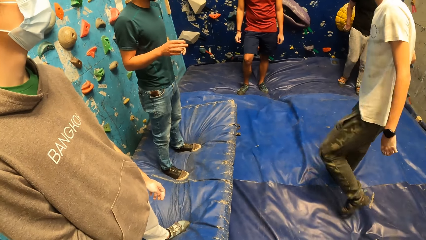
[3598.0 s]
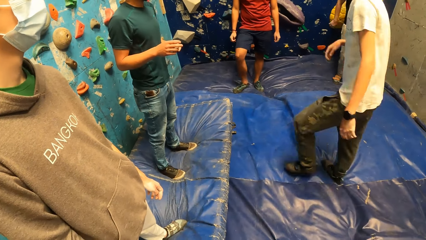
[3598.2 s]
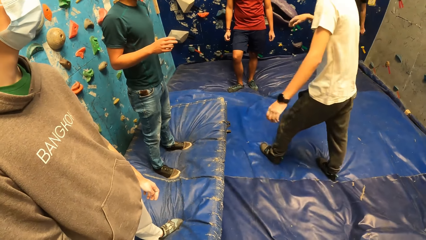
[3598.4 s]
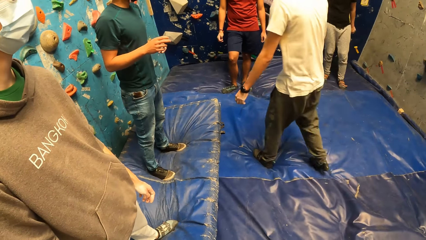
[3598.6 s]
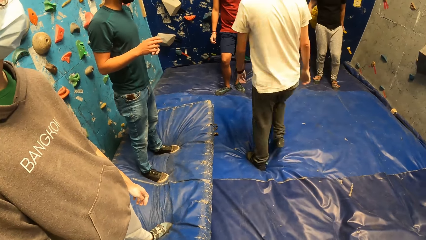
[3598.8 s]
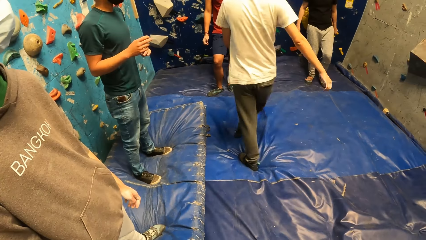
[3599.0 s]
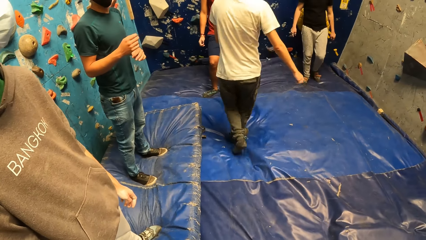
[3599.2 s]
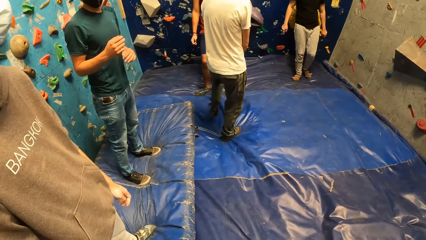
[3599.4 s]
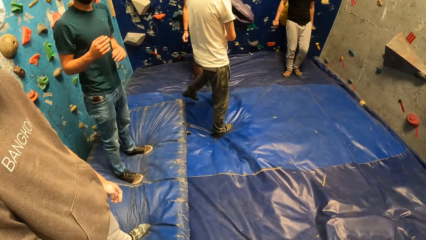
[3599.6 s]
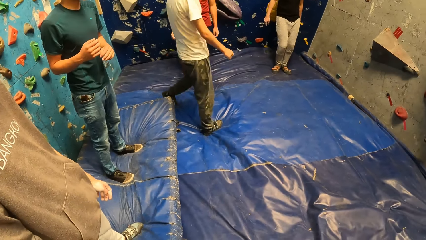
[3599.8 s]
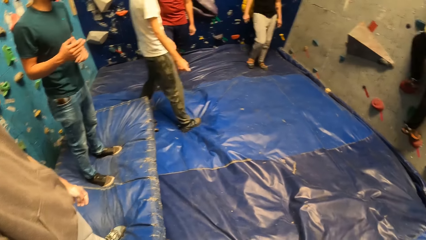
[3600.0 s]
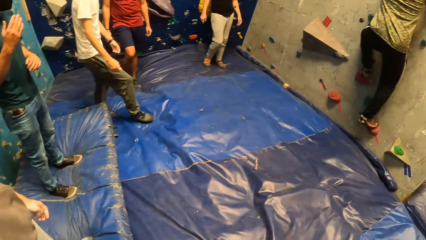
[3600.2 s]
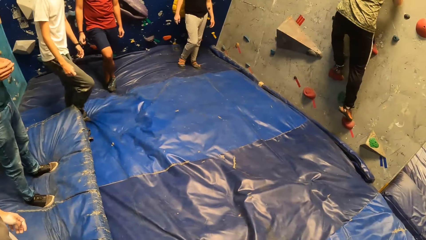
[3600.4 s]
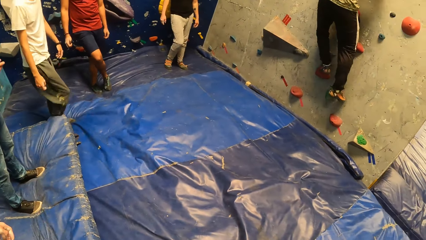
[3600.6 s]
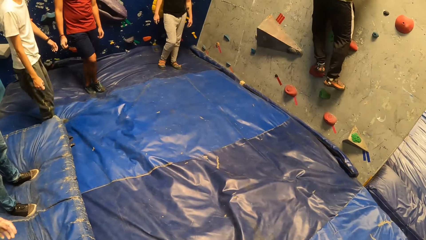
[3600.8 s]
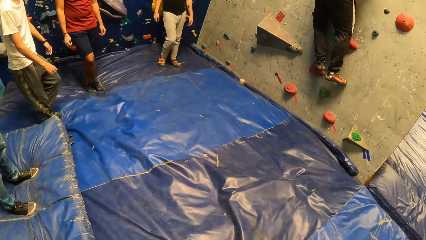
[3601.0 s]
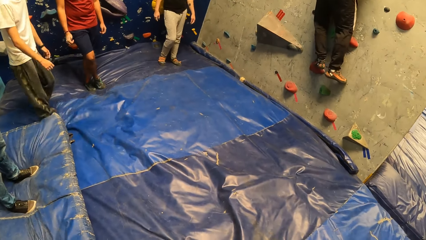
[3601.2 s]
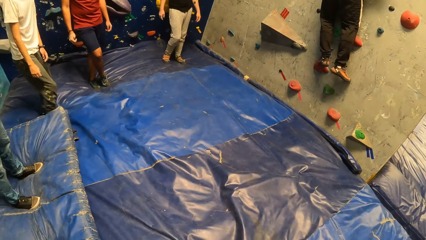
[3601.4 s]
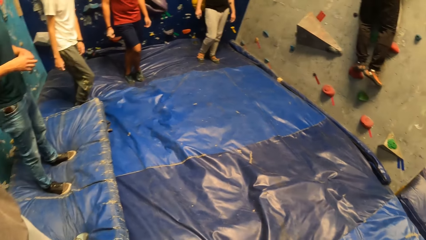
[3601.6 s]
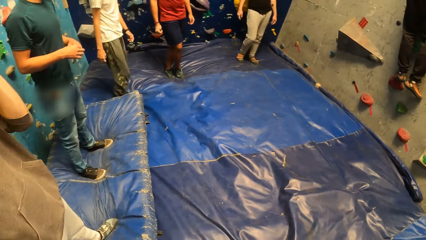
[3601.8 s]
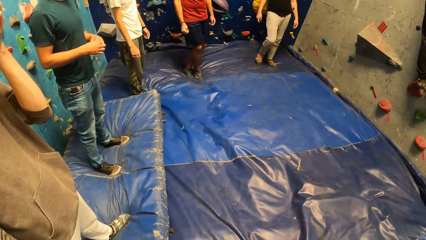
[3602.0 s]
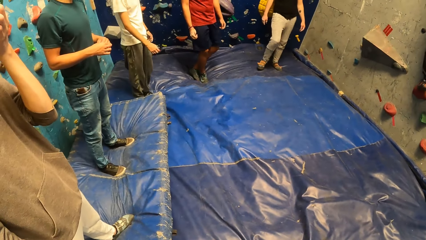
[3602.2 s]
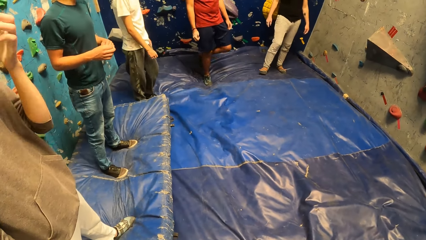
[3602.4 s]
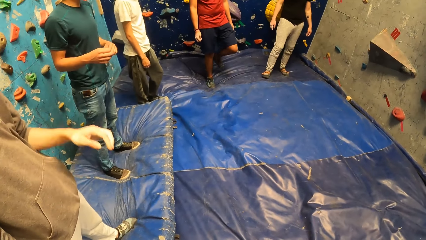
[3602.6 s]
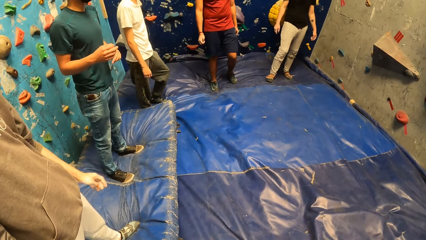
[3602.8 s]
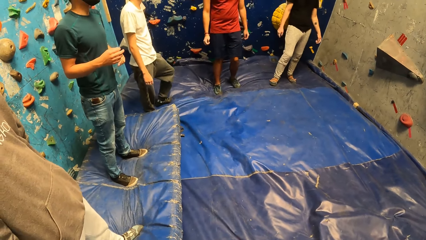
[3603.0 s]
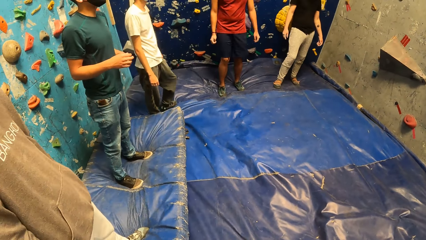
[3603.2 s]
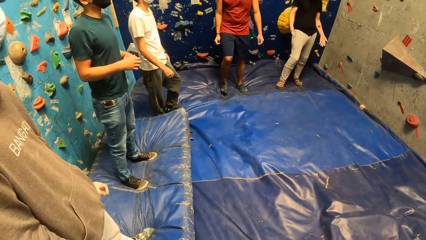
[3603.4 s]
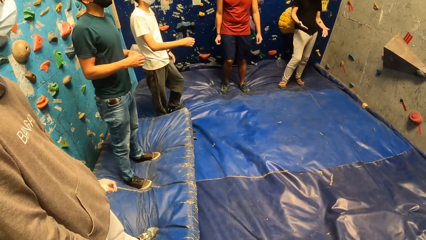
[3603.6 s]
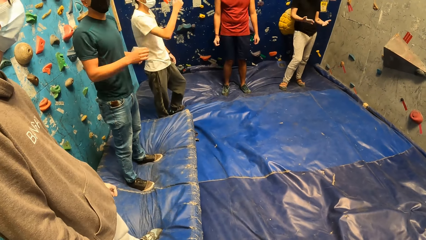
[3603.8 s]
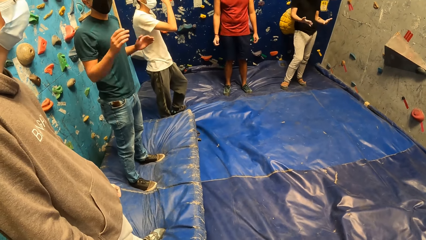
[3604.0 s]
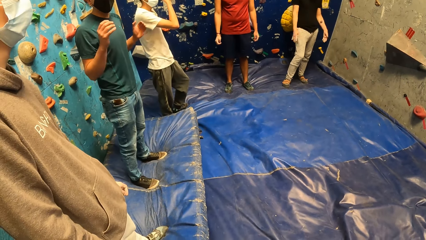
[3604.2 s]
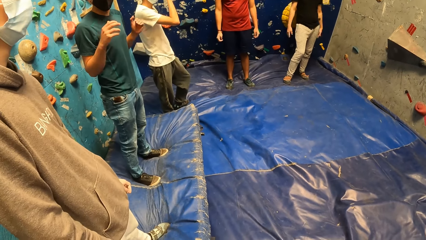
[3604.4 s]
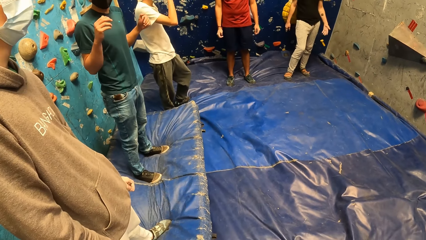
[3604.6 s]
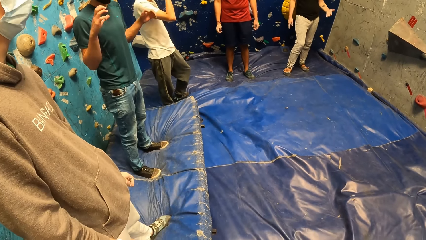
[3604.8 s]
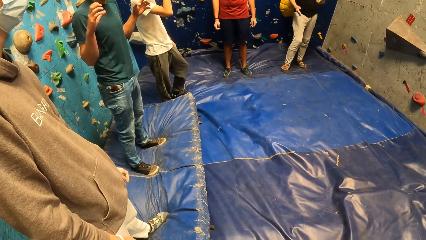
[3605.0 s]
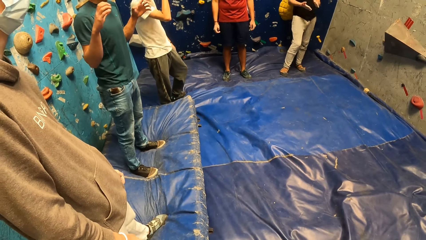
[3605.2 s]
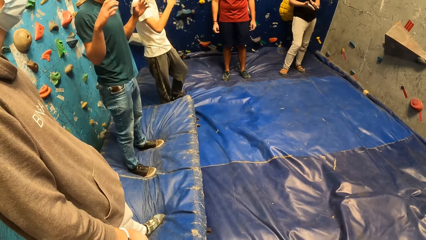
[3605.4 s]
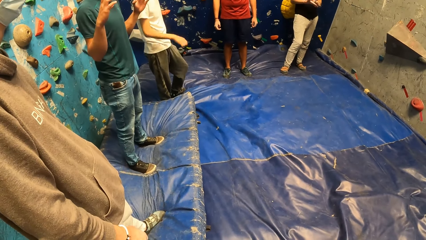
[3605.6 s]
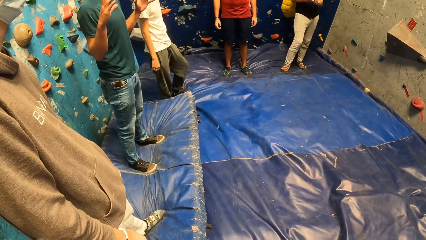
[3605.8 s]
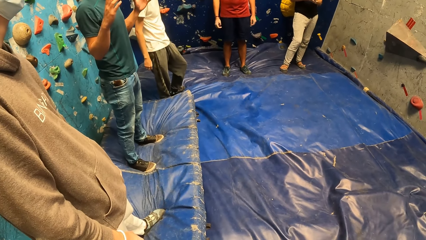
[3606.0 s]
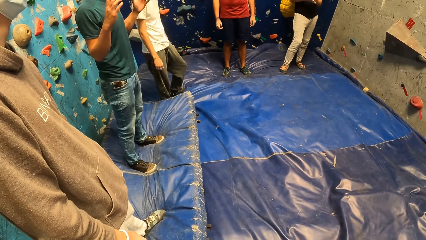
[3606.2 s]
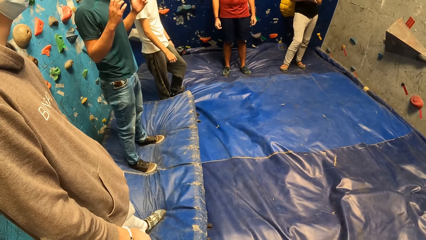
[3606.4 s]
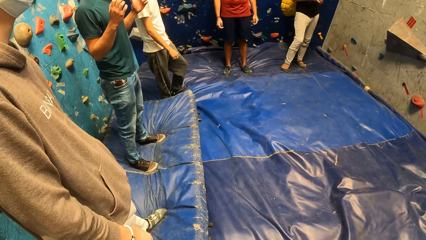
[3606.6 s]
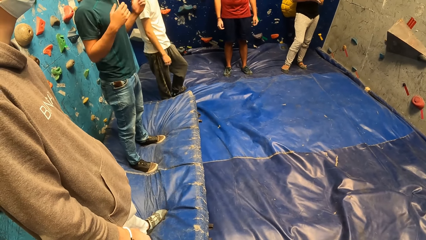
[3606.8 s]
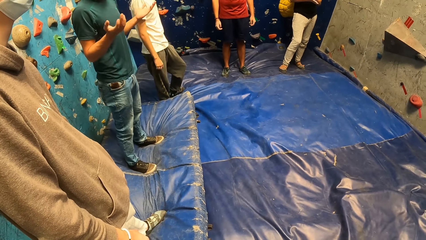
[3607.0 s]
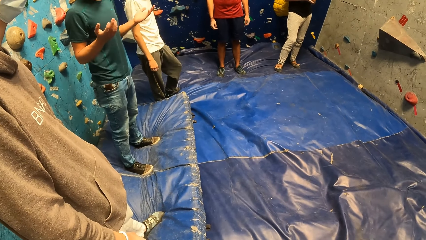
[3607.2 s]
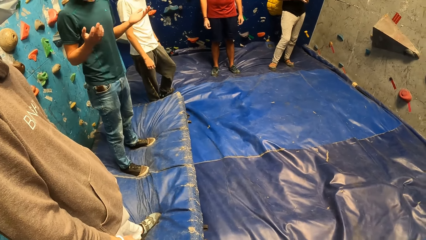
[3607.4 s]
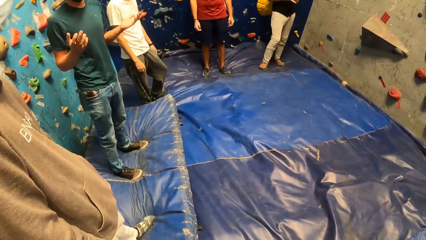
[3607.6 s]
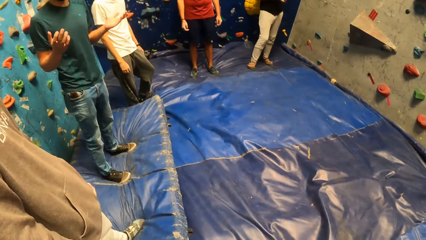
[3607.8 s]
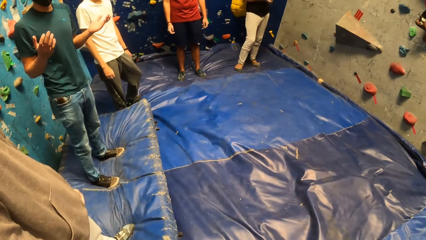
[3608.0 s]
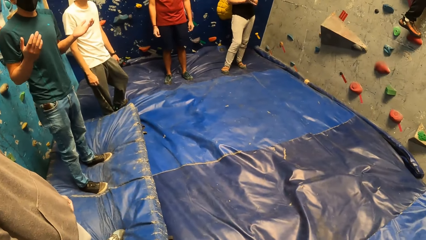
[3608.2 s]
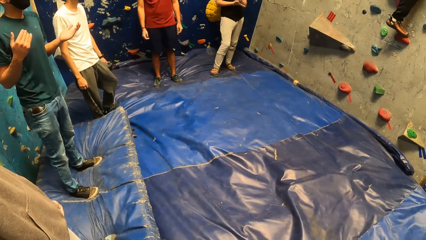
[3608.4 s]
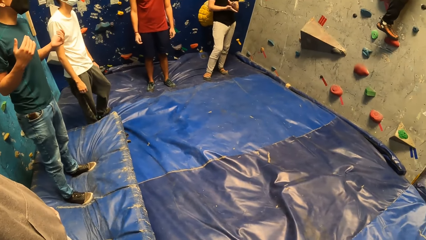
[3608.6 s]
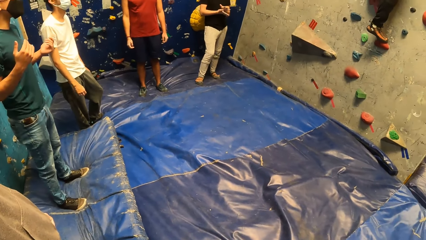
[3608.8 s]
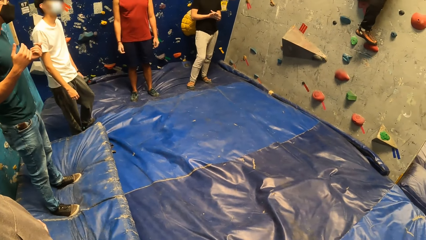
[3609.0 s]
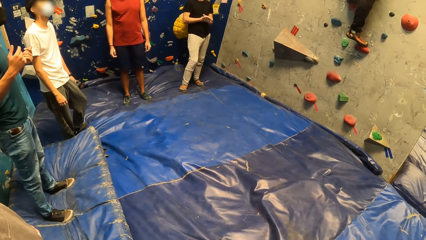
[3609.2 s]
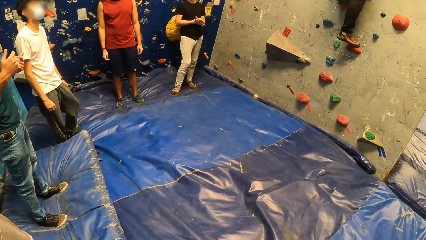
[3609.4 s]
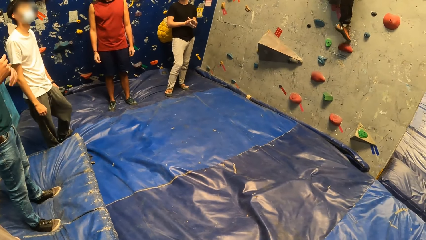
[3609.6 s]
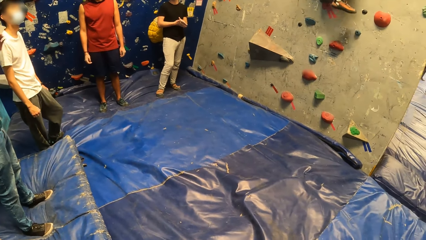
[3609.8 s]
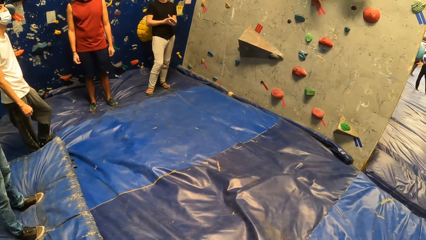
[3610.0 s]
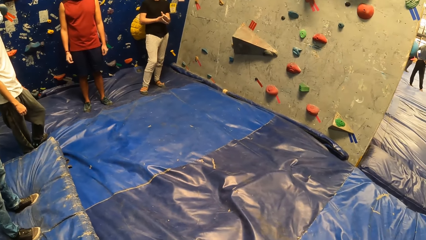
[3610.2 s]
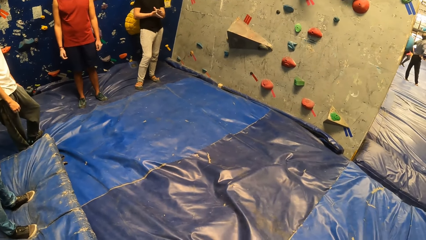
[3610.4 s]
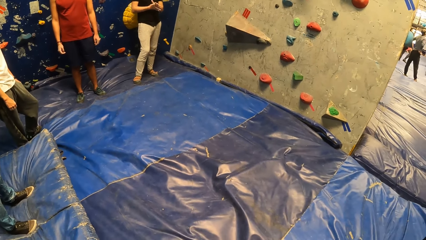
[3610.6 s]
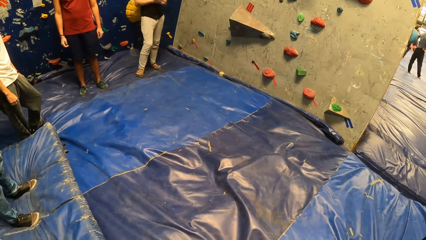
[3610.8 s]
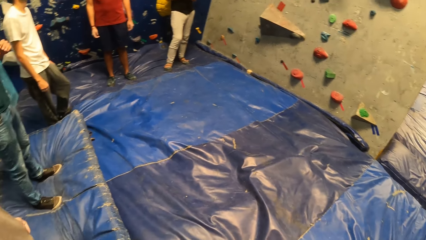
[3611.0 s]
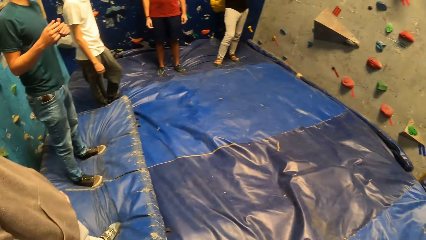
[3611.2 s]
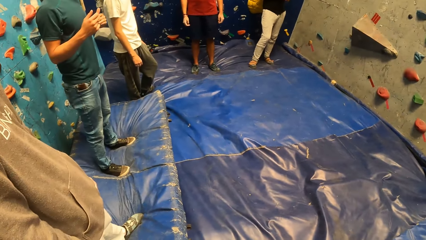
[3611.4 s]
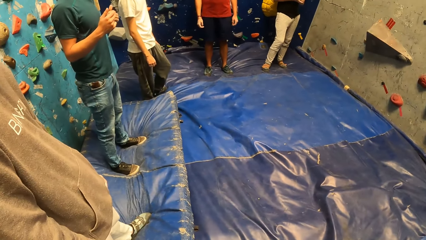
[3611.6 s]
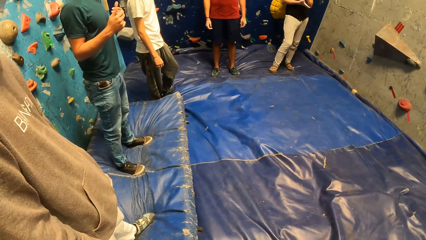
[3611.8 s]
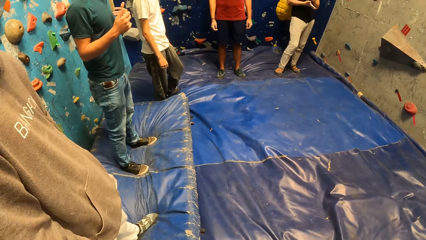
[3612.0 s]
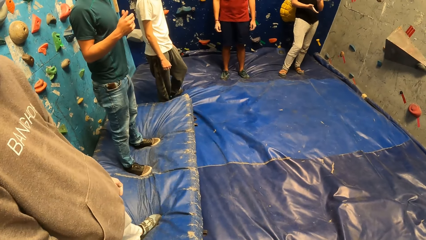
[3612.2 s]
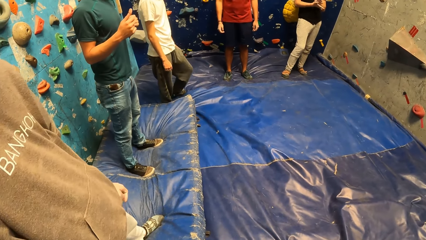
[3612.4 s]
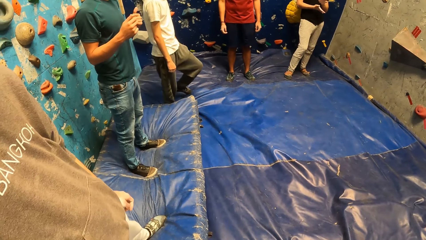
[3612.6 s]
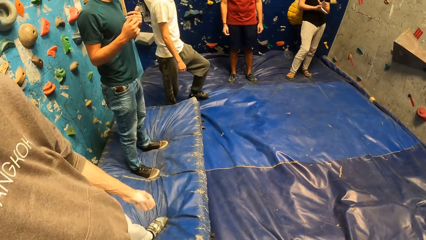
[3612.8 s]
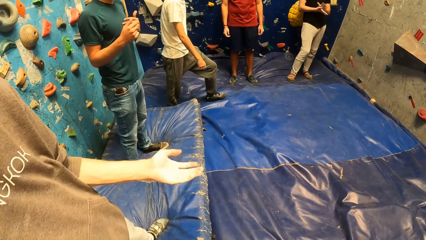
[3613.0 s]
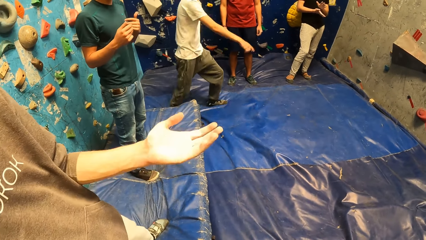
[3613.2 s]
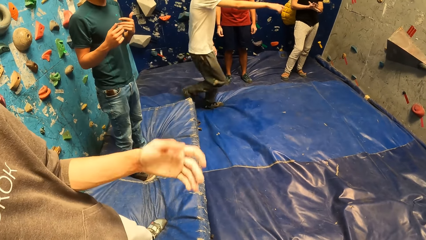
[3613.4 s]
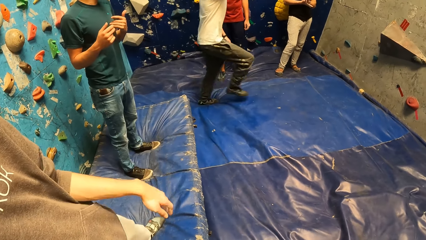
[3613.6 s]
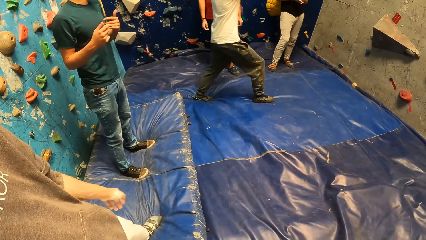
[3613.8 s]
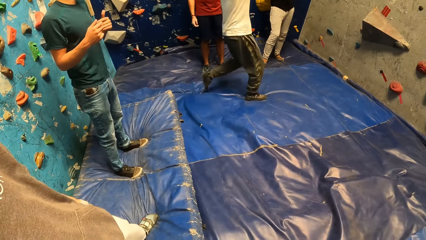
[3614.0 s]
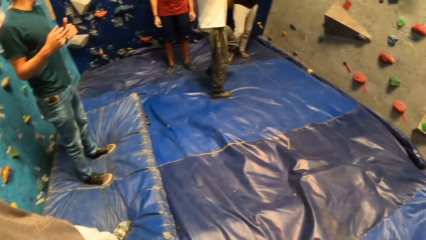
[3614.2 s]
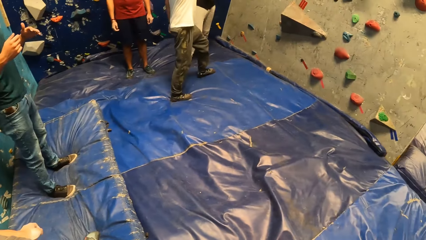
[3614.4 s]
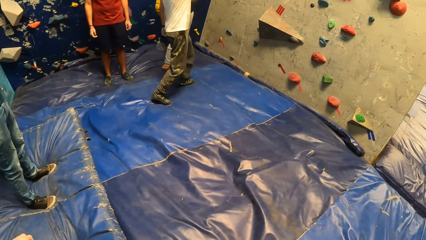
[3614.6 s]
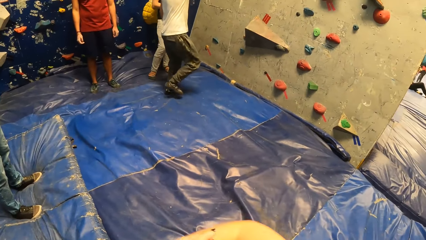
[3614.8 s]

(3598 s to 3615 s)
The camera wearer turns around. A man touches his face with his left hand. The man converses with the camera wearer.
